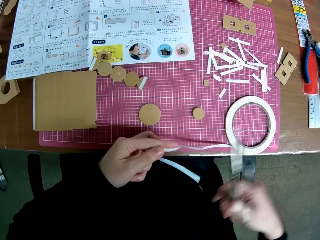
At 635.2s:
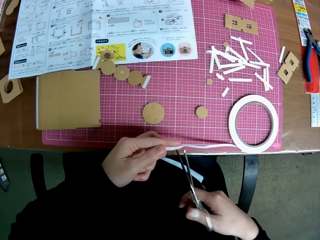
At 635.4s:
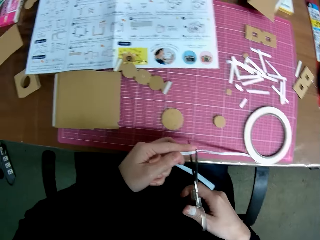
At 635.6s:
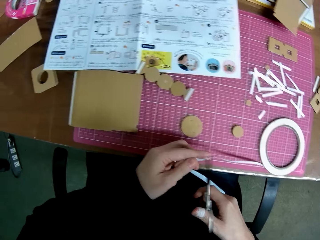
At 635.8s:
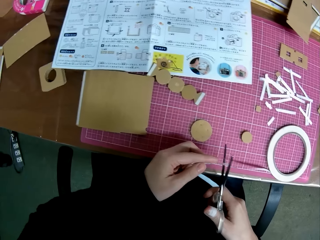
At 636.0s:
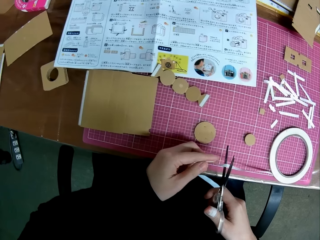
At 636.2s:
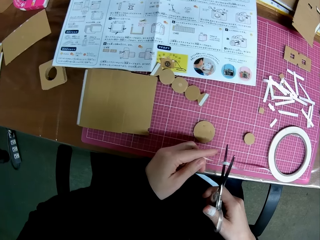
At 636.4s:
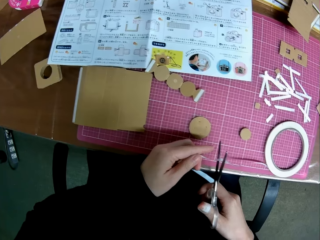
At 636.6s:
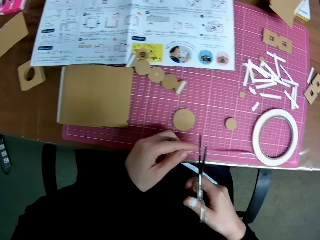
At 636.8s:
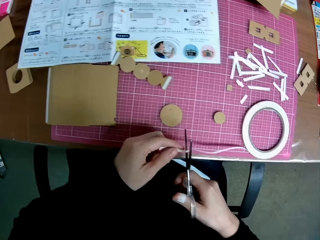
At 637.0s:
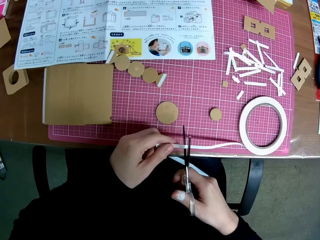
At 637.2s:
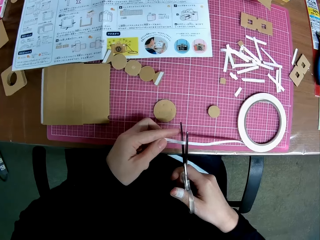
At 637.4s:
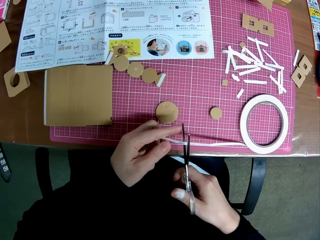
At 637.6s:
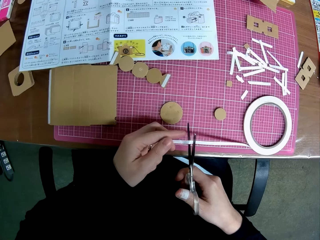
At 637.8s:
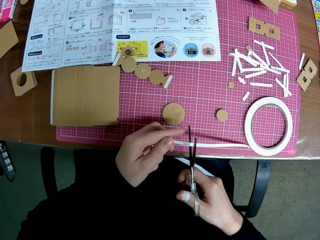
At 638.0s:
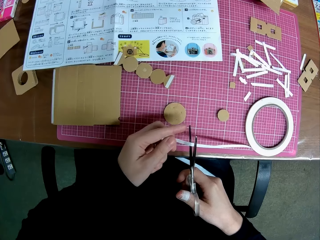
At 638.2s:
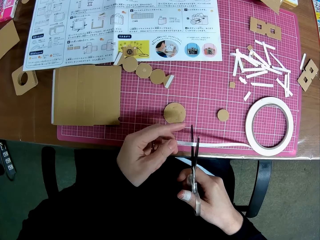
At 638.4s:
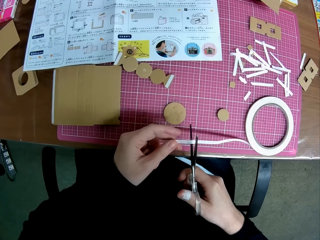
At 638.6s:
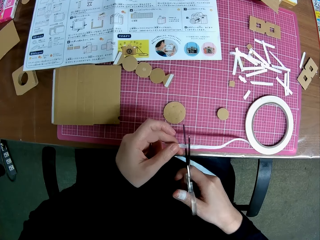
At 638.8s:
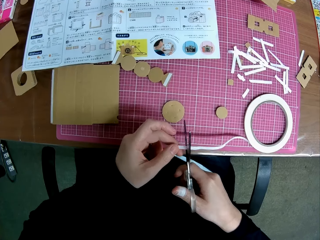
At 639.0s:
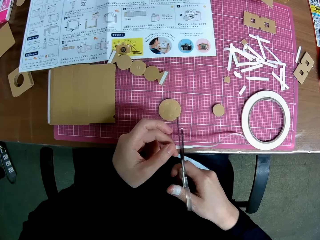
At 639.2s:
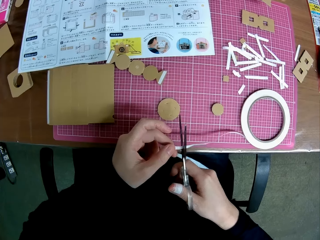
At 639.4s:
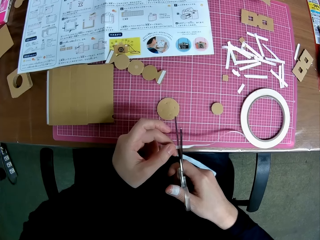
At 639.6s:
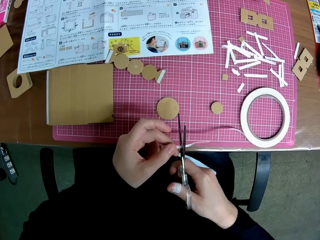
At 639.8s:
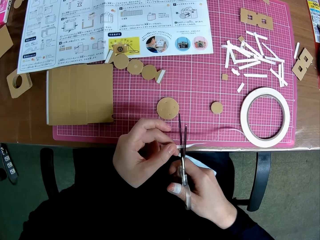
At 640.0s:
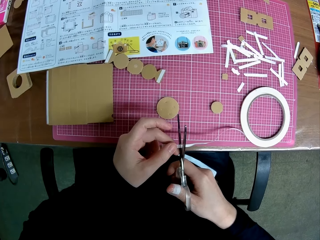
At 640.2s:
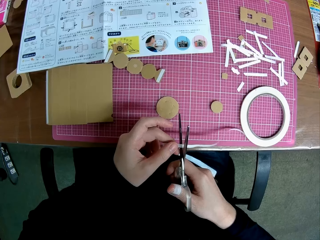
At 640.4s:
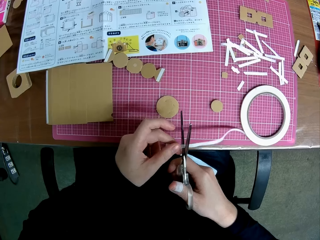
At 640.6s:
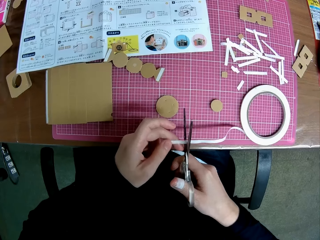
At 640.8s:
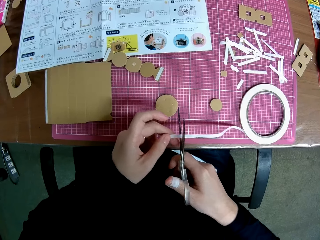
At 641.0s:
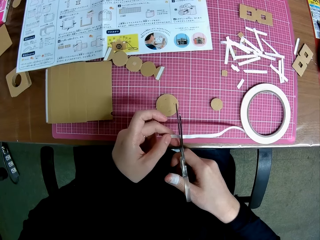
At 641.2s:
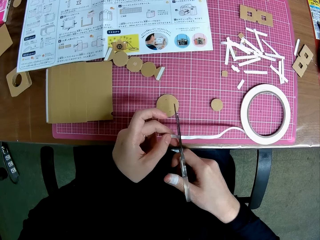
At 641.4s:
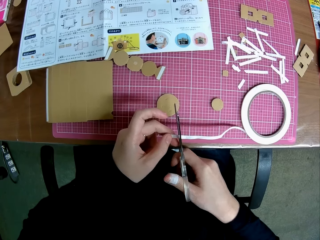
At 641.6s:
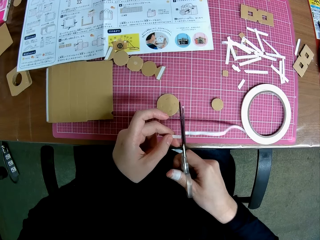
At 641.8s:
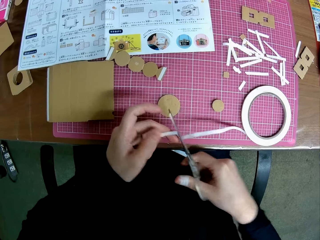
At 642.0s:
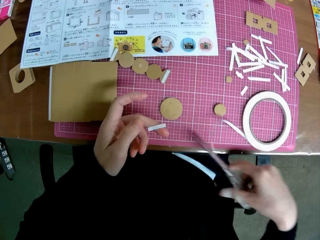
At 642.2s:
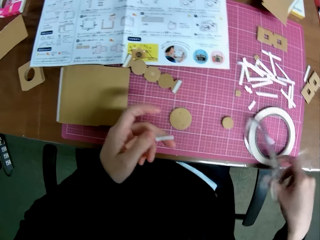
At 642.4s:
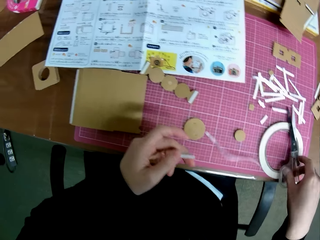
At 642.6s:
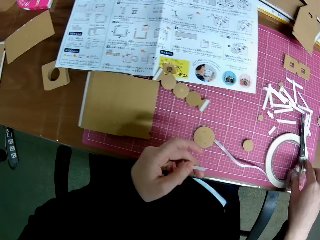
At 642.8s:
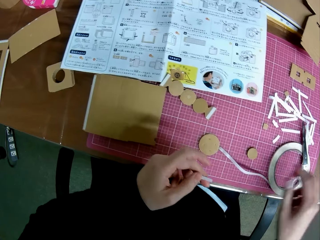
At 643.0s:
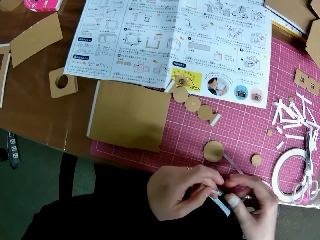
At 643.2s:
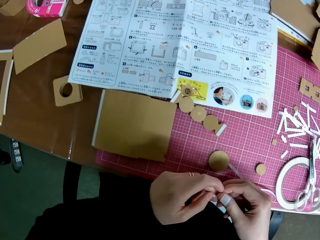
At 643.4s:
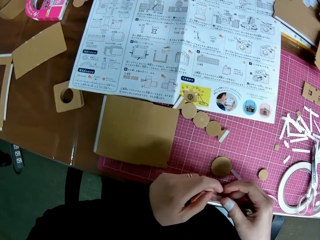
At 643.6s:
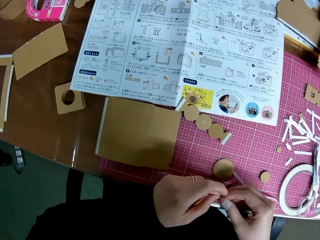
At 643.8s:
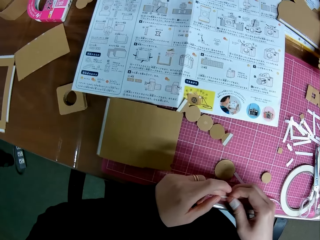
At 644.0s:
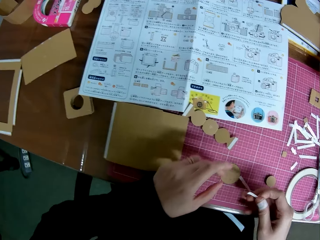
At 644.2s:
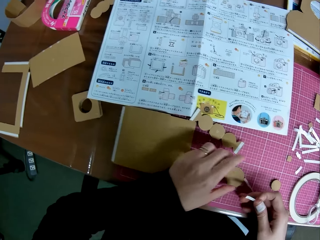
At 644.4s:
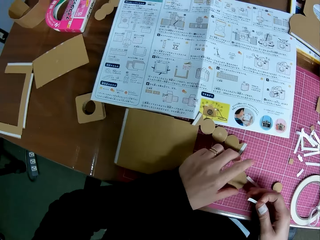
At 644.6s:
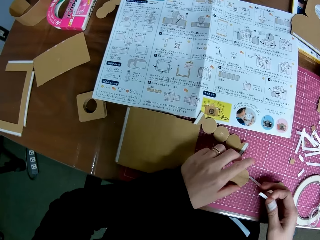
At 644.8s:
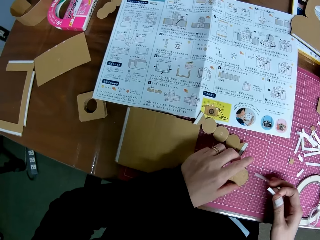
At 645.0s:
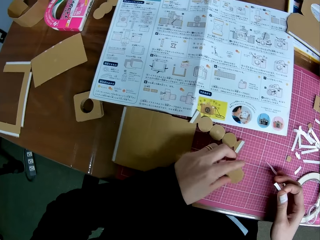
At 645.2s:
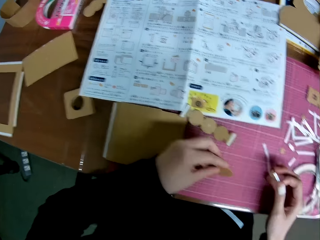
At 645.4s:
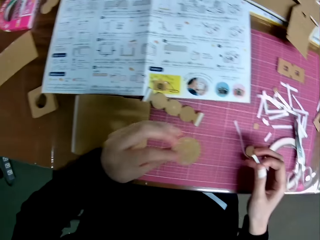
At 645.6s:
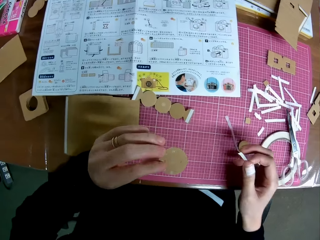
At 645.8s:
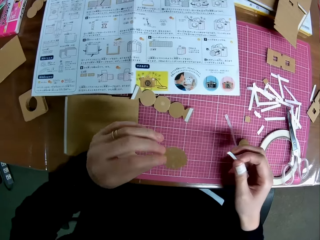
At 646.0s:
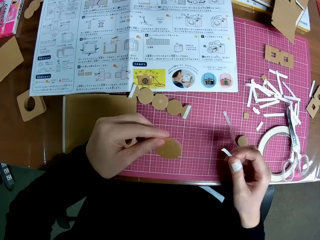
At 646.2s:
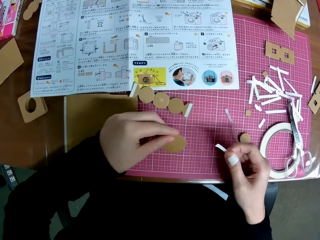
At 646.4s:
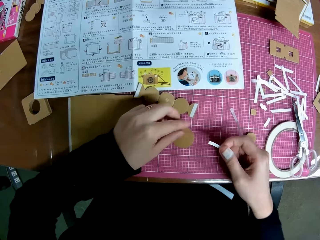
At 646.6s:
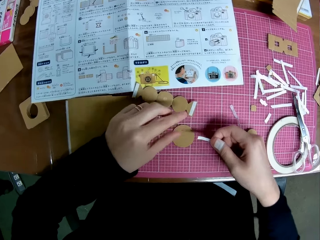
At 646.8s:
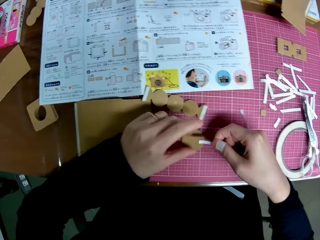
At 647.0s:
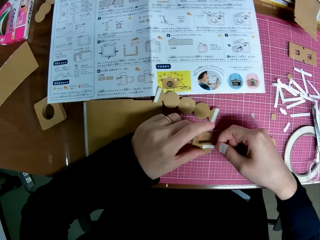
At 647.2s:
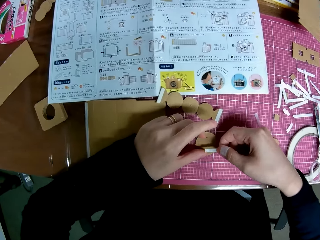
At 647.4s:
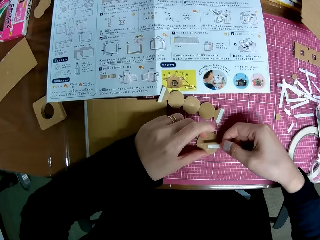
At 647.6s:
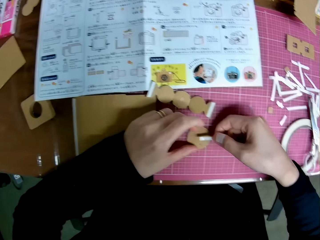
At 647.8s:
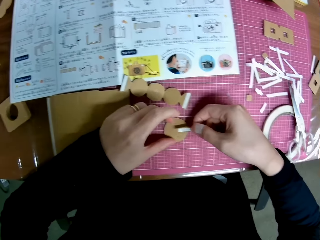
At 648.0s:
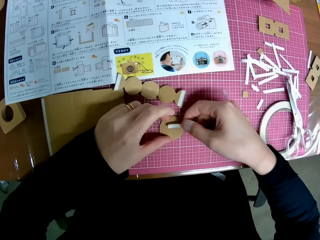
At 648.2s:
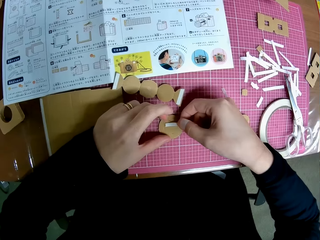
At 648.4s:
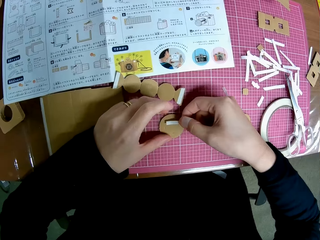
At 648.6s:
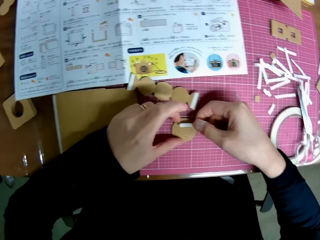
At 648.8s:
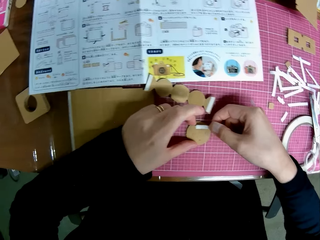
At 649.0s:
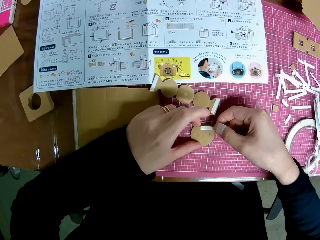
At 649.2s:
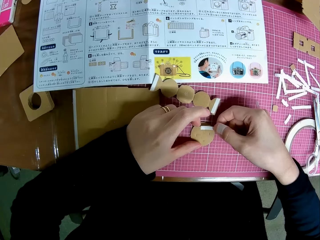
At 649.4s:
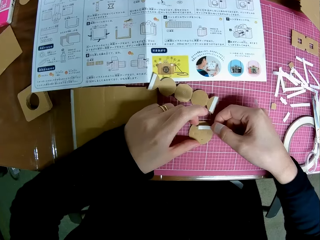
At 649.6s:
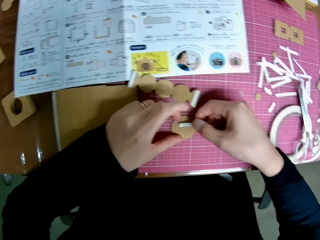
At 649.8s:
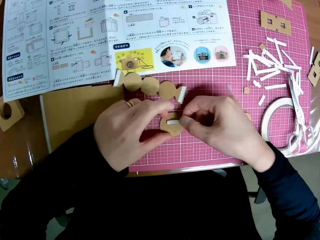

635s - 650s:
The camera wearer picks up the scissors from the table. They cut off the sellotape. They cut the sellotape with the scissors. They put the scissors on the cutting mat. They pick up the cardboard craft from the cutting mat. They turn the cardboard craft. They put the cardboard craft on the cutting mat.

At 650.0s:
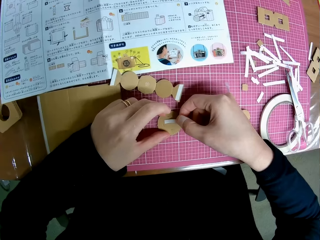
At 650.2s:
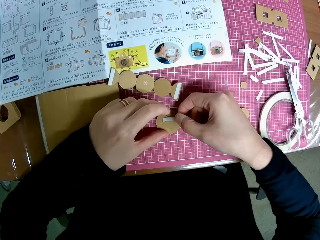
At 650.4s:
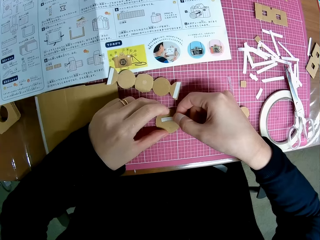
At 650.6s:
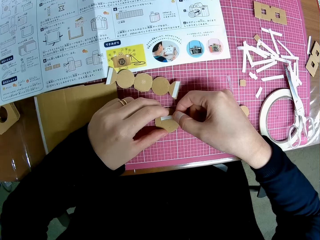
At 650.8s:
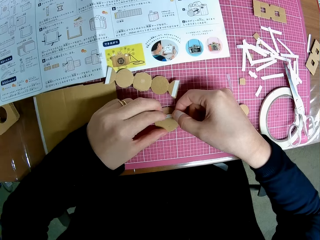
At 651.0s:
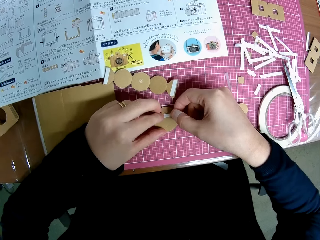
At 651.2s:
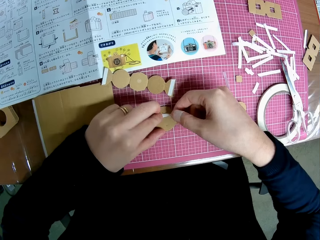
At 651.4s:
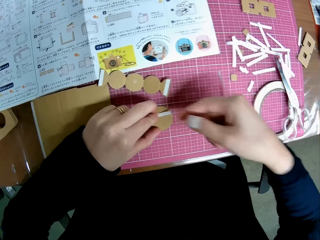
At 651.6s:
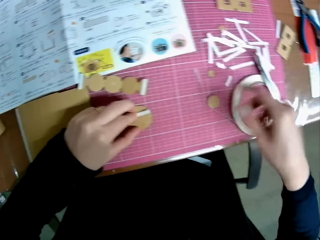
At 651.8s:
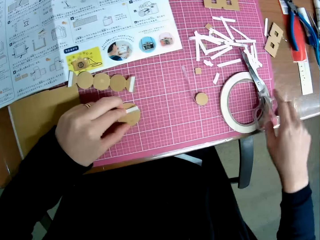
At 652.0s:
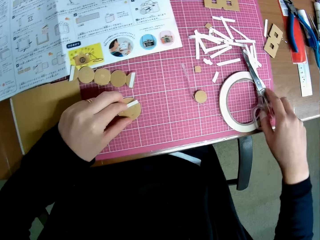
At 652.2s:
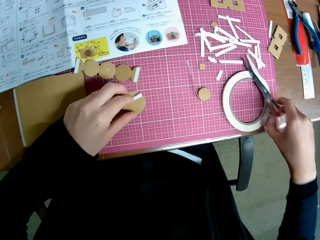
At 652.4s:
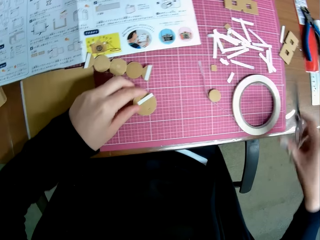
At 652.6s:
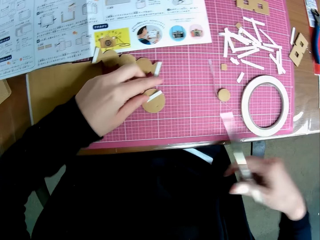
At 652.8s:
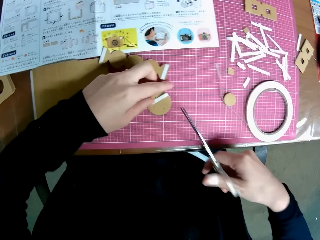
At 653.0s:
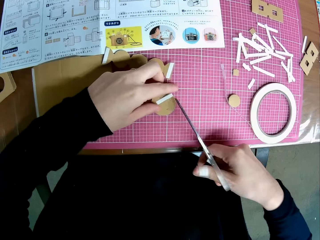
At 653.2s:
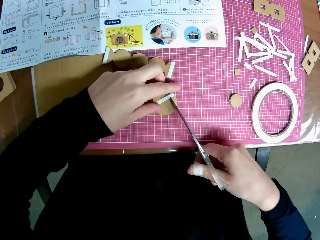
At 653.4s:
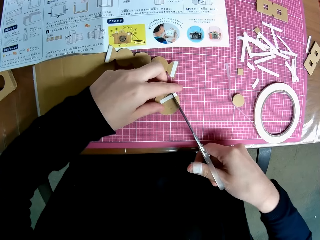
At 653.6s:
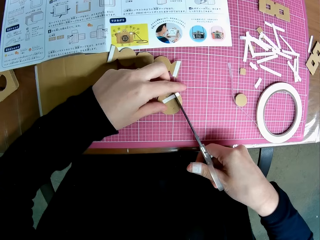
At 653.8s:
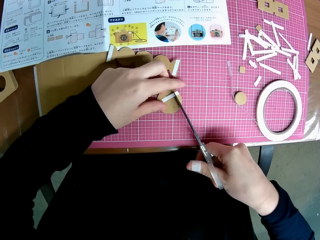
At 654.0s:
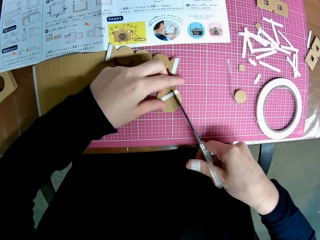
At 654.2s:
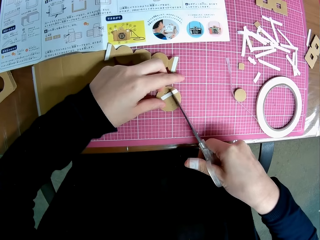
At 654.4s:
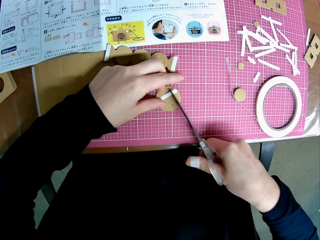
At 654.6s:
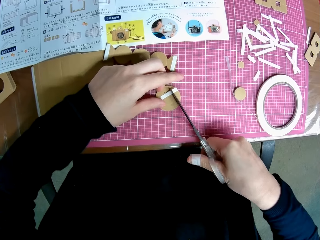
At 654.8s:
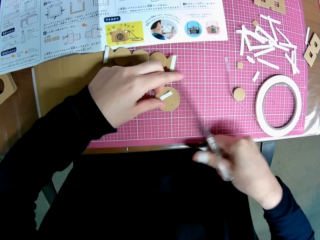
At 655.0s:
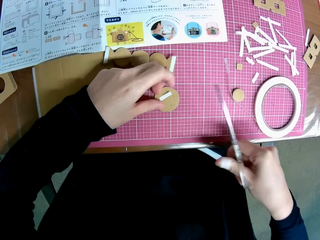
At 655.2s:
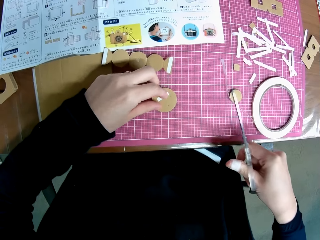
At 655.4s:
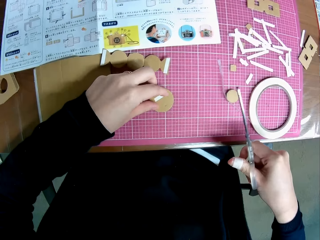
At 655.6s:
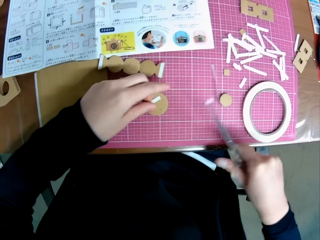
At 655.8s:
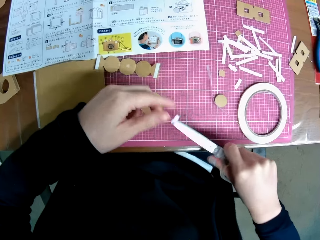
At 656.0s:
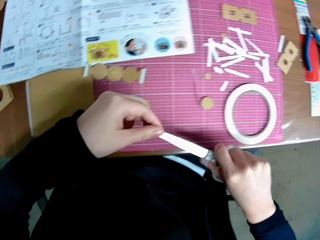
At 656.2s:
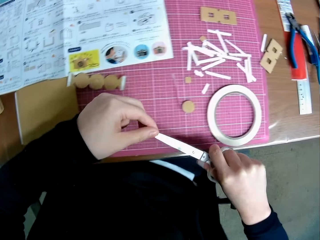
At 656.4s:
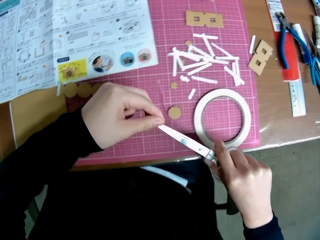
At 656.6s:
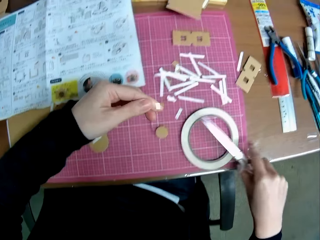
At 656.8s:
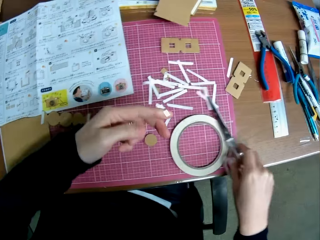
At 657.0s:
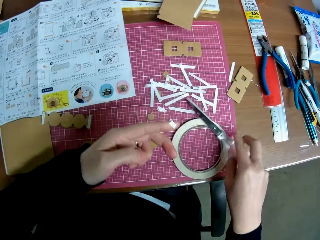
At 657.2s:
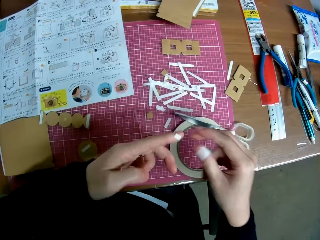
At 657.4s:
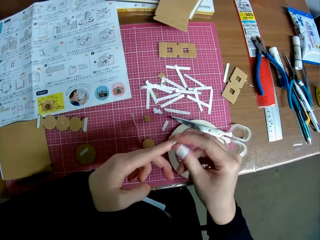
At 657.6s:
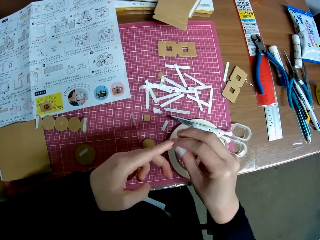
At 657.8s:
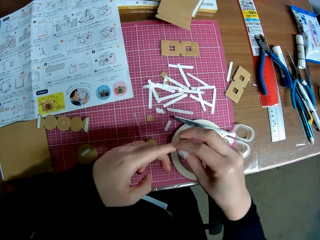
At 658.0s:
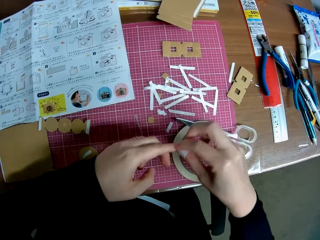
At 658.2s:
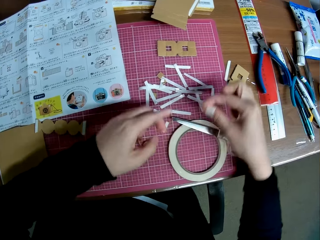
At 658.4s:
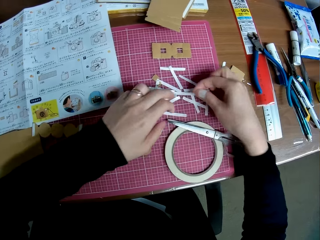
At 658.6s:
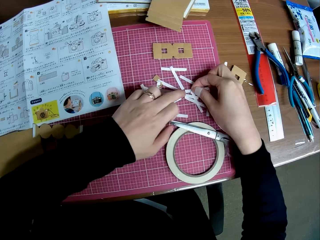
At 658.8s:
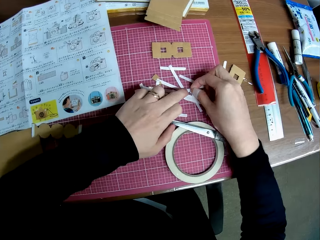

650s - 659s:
The camera wearer sticks the piece of sellotape on the cardboard craft. They pick up the scissors from the table. They cut off the piece of sellotape on the cardboard craft. They remove the piece of sellotape from the scissors. They pick the scissors from the table. They put the scissors on the cutting board. They remove the sellotape from the left hand with the right.
